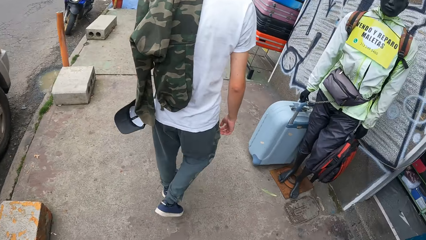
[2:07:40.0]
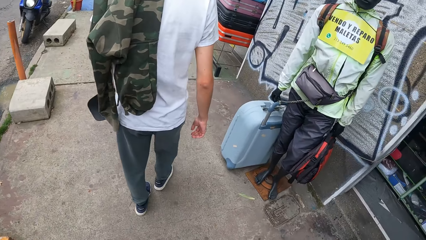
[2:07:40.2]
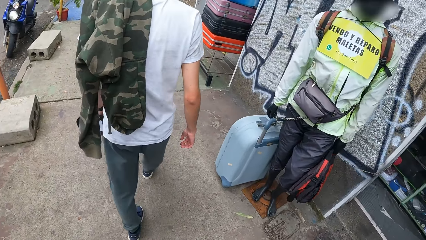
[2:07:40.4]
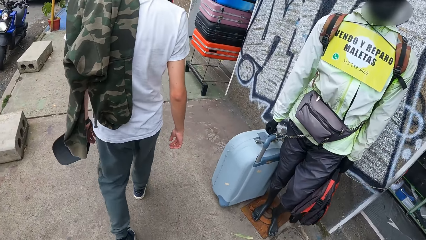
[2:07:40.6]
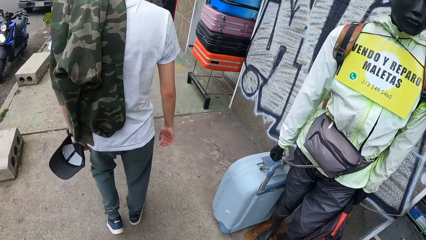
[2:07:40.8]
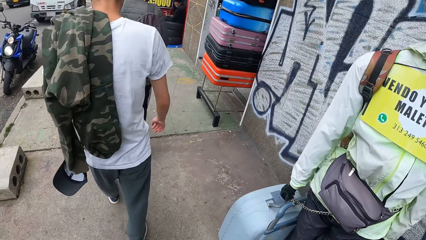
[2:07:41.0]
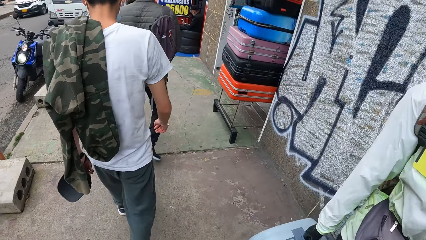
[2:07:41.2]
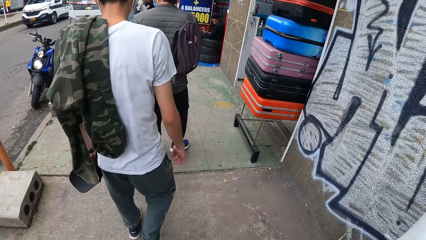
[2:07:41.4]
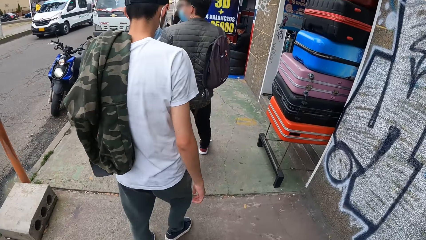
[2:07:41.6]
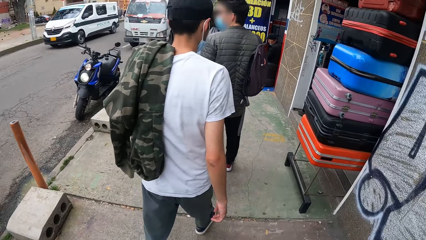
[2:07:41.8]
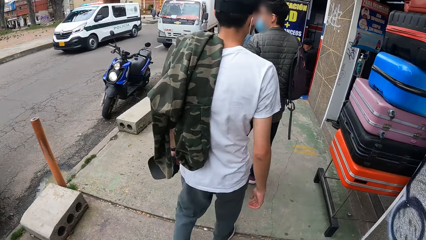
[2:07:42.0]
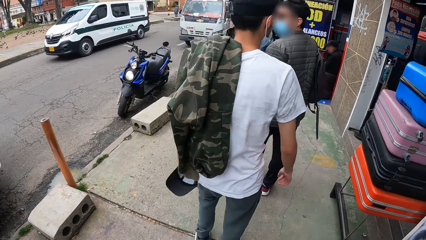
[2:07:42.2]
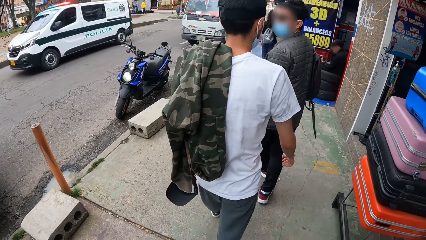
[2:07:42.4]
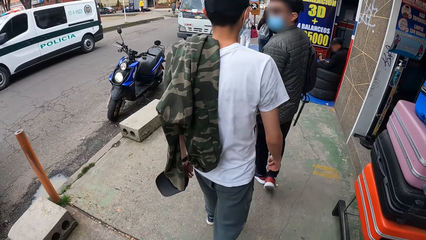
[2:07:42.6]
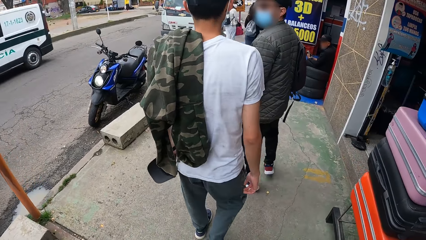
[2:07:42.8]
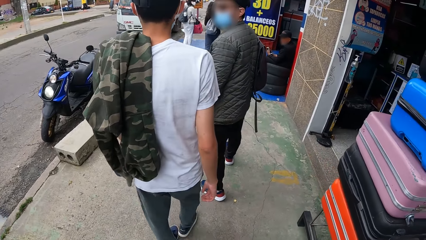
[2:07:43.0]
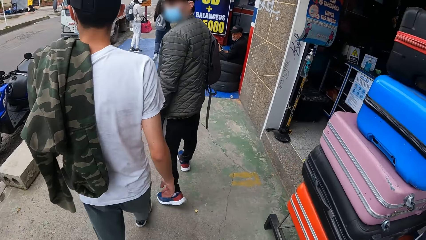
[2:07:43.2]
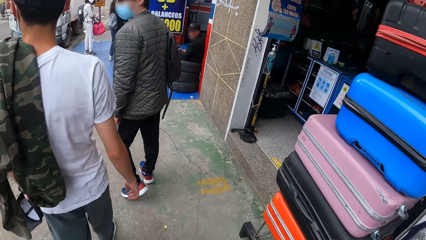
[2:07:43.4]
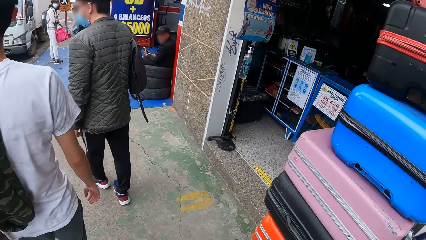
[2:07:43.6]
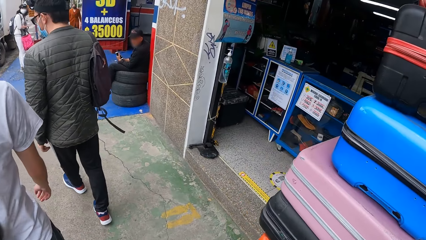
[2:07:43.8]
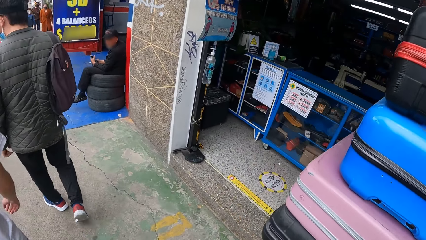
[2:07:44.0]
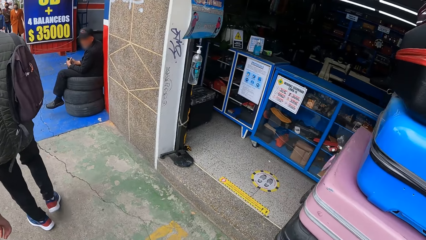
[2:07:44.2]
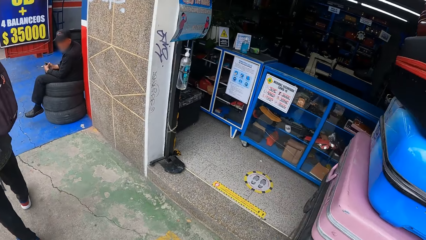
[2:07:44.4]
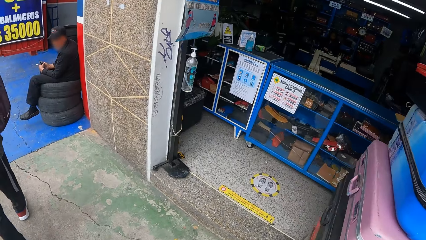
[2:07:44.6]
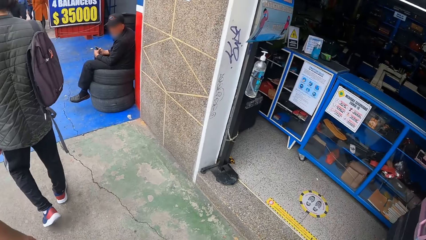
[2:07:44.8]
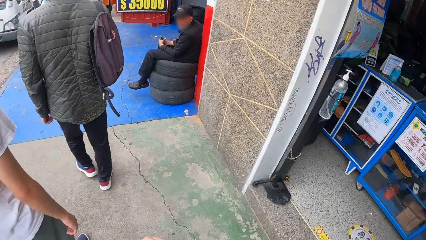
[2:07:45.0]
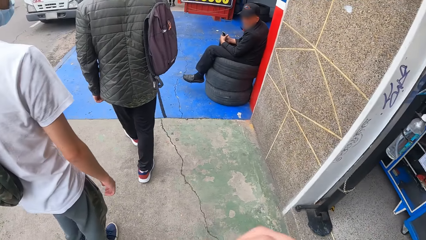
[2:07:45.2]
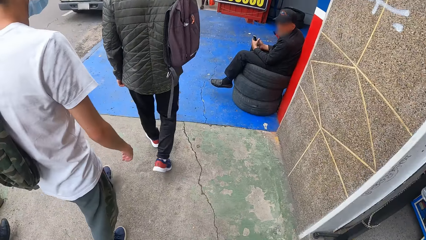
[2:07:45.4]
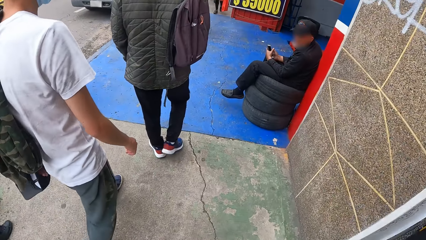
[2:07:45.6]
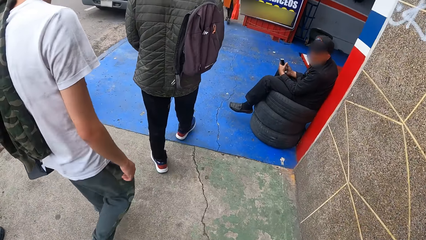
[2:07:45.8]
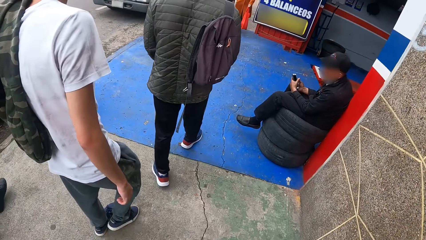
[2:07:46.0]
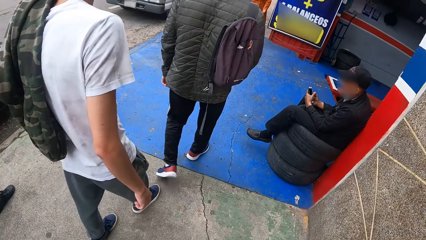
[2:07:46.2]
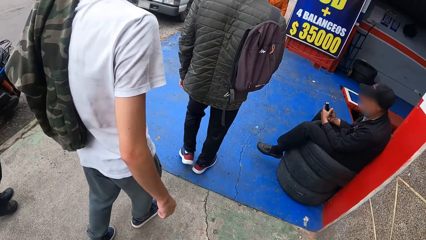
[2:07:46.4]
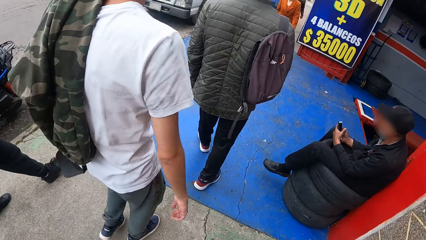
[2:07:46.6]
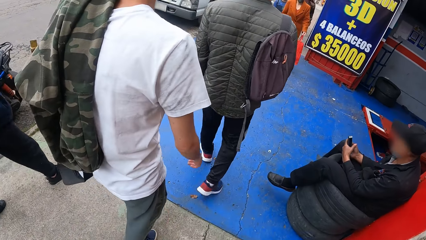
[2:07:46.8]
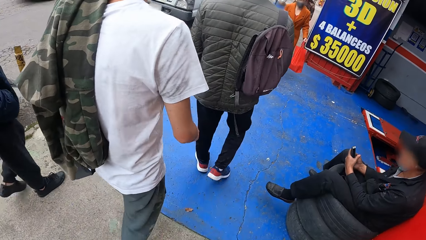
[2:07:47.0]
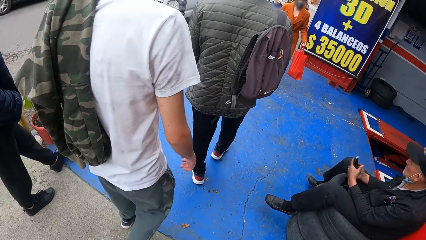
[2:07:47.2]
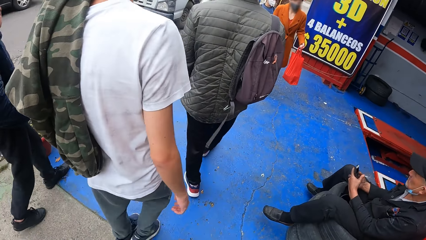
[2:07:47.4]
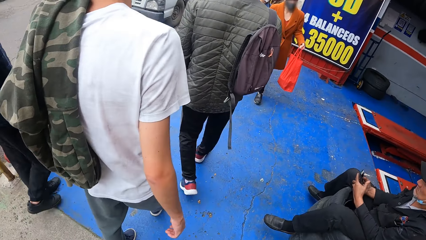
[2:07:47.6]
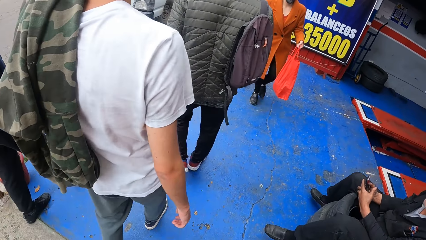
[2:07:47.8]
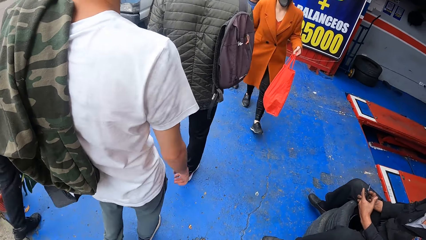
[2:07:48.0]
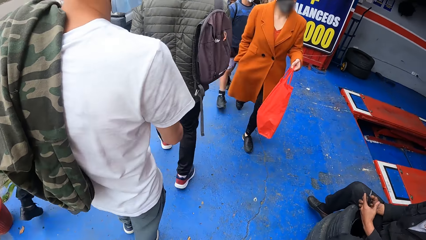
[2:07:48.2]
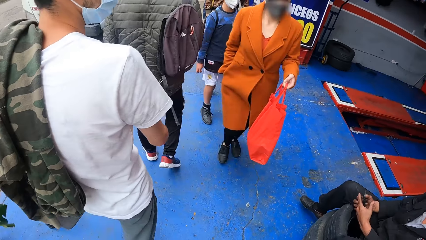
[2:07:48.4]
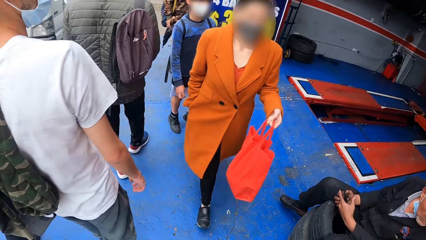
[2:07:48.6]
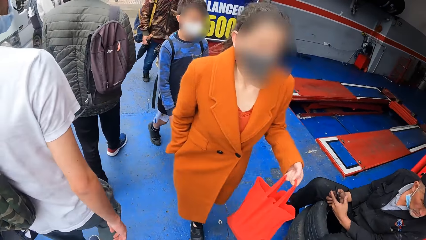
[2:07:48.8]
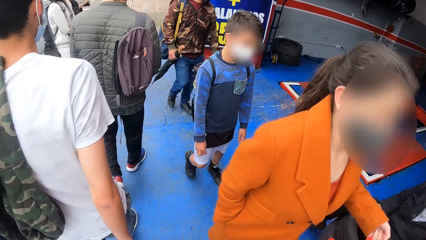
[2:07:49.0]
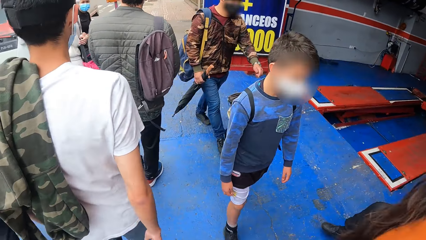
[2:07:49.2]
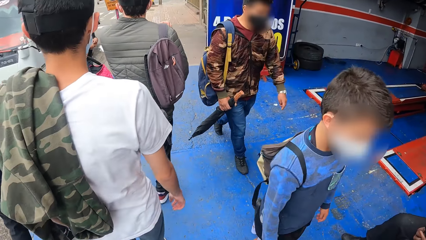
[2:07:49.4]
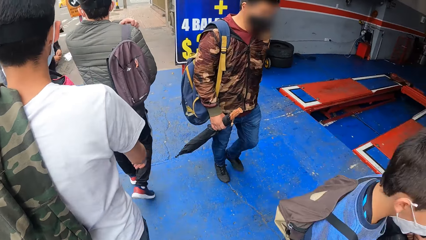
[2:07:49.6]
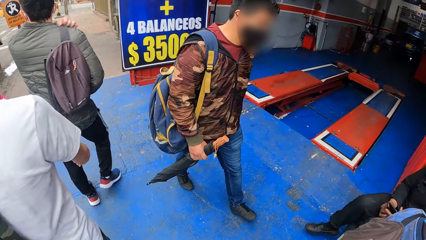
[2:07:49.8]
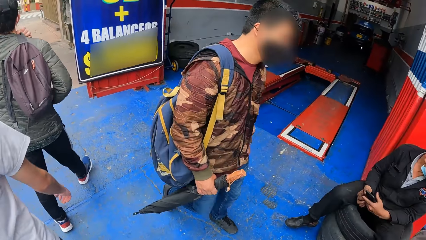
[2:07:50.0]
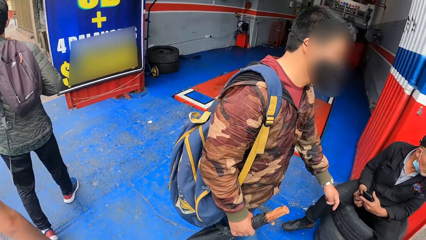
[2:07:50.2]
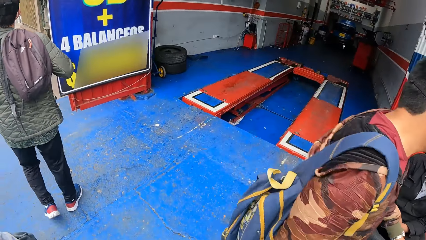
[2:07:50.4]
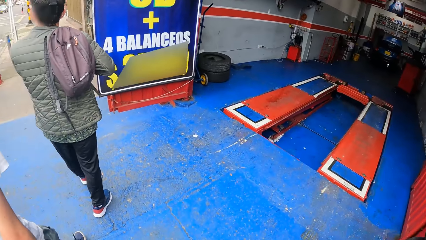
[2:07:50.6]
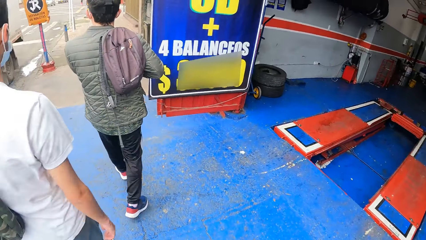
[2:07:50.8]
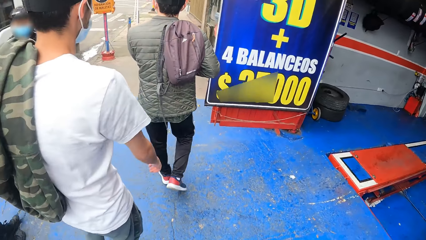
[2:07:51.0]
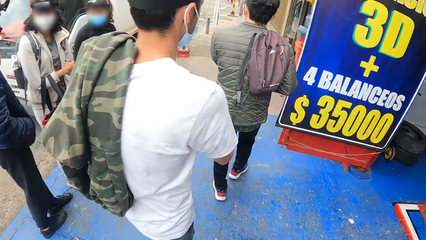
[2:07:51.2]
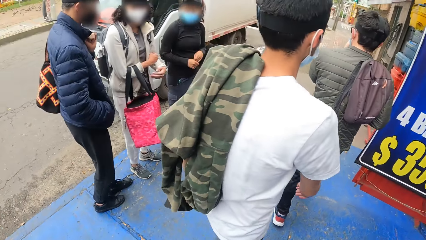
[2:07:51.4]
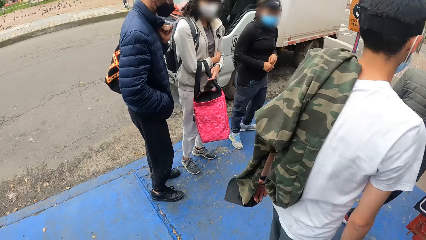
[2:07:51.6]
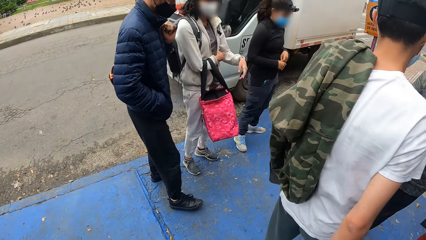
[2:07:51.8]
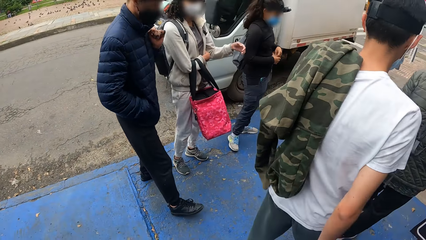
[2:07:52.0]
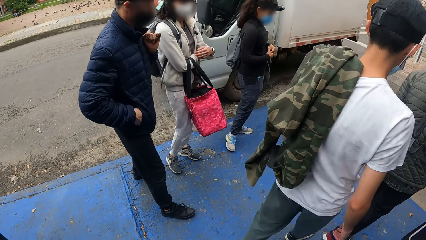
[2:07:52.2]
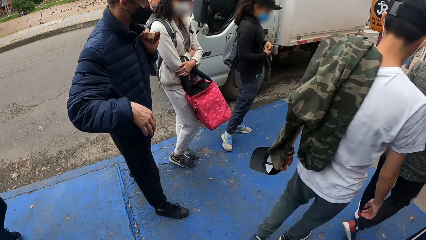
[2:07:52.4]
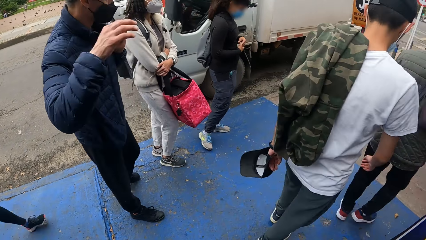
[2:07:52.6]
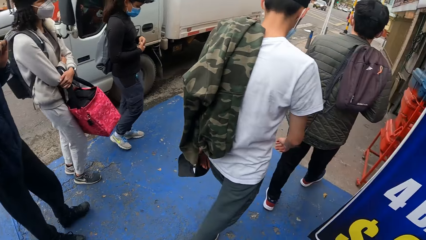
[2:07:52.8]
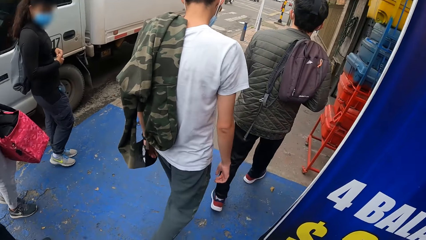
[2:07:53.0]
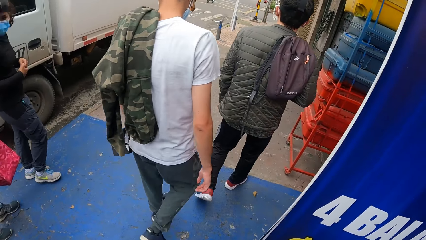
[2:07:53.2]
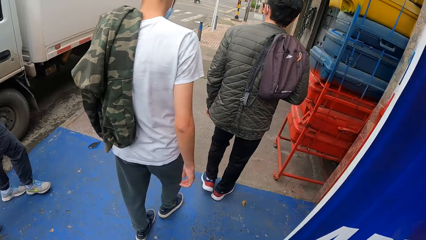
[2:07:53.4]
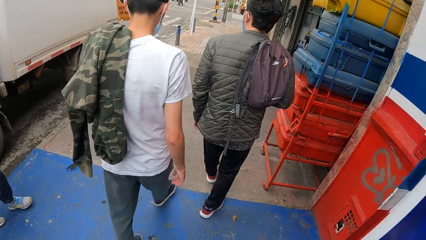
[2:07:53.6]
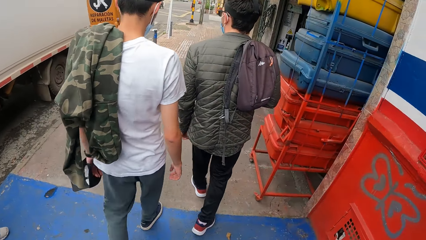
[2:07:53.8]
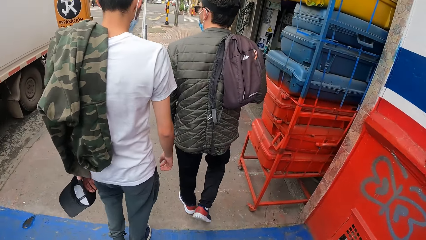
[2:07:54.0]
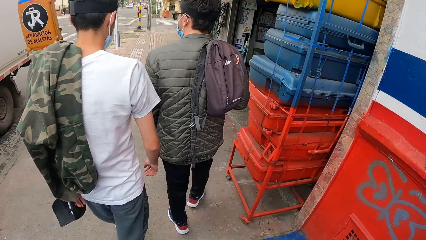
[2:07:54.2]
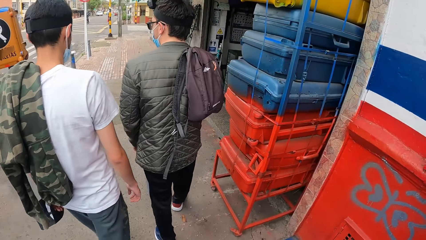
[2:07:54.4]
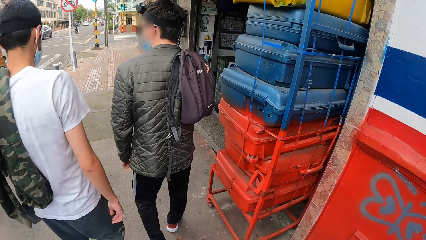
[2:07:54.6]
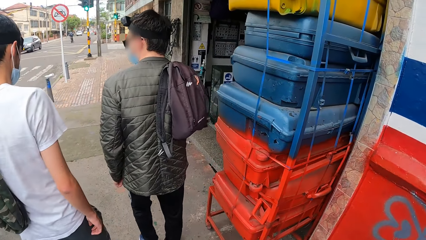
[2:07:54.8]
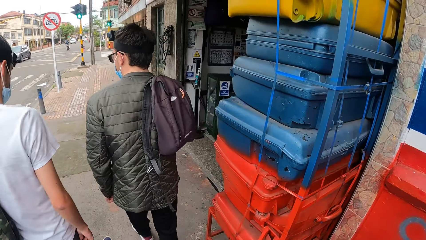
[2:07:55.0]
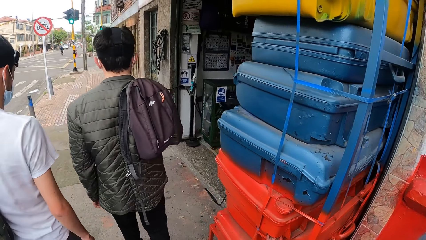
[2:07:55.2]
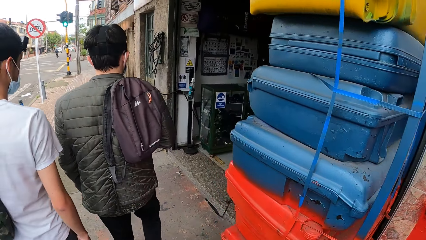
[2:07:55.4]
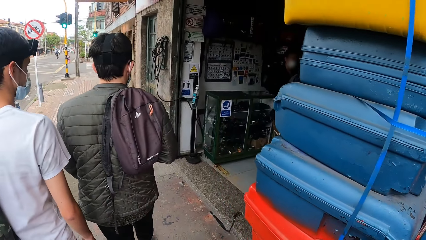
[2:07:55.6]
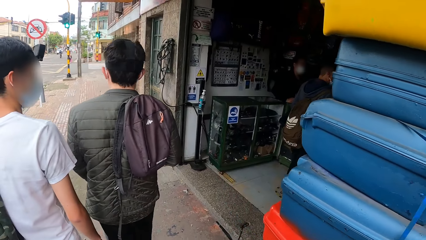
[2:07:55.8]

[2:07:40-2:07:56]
The camera wearer walks past a man. A woman walks past the camera wearer. A boy walks past the camera wearer. Another man walks past the camera wearer.
